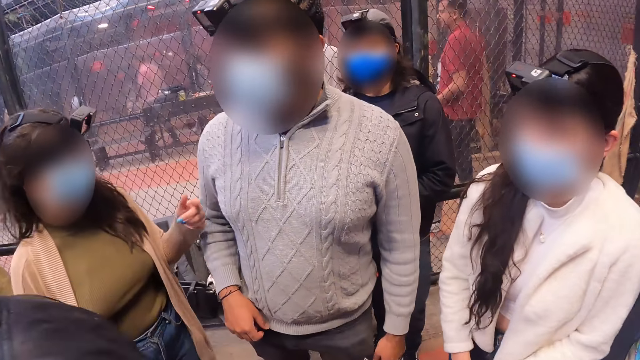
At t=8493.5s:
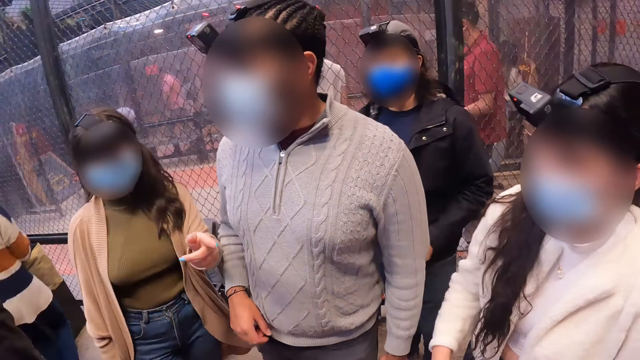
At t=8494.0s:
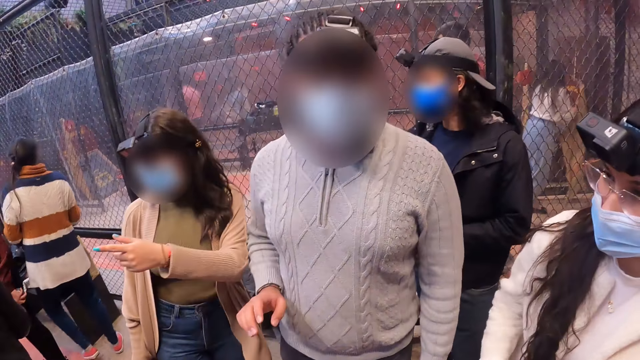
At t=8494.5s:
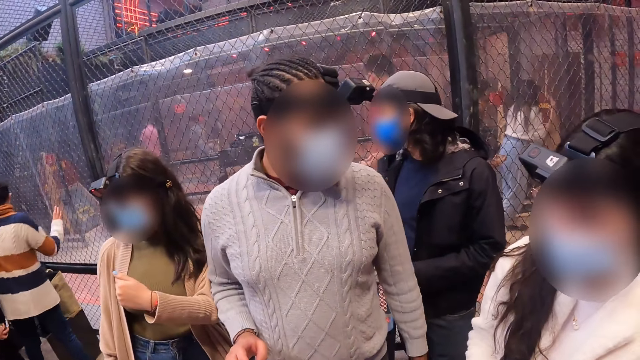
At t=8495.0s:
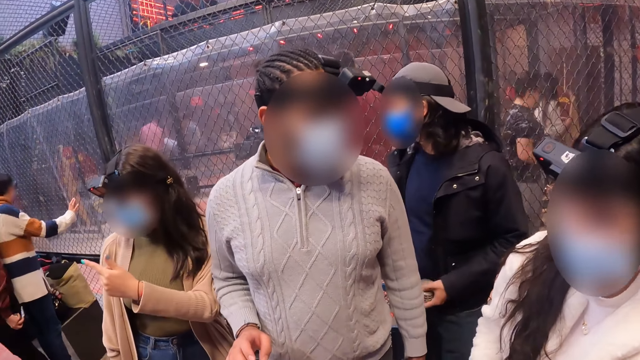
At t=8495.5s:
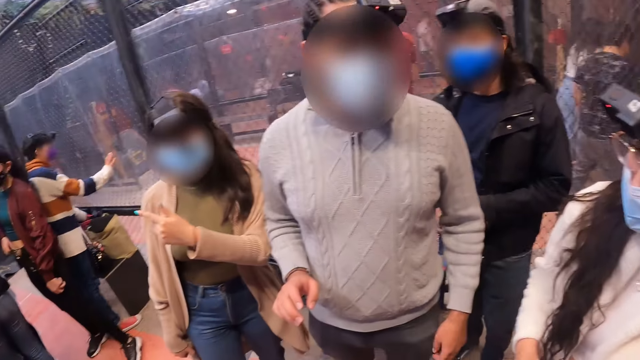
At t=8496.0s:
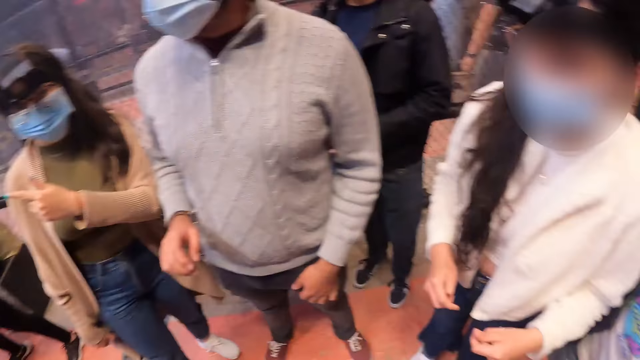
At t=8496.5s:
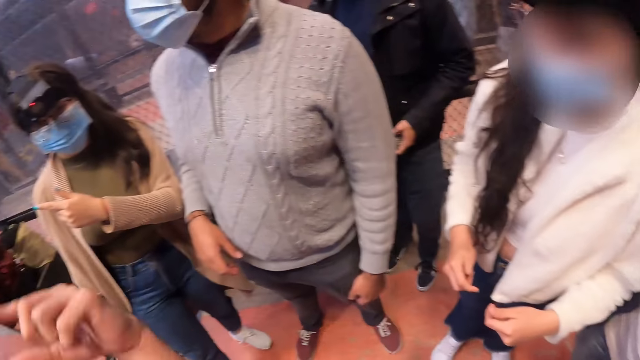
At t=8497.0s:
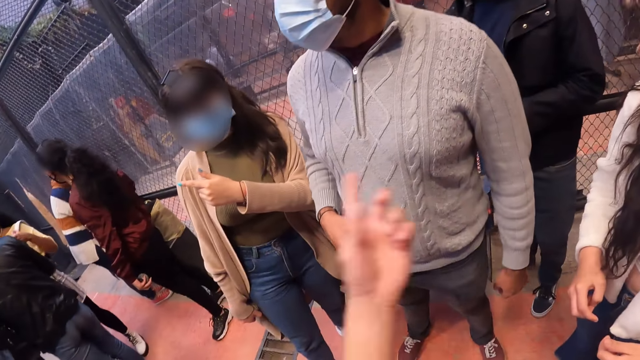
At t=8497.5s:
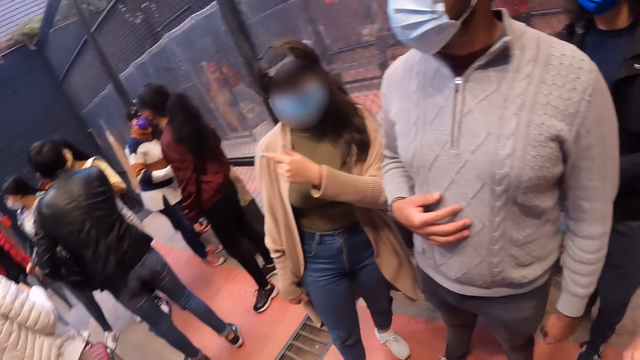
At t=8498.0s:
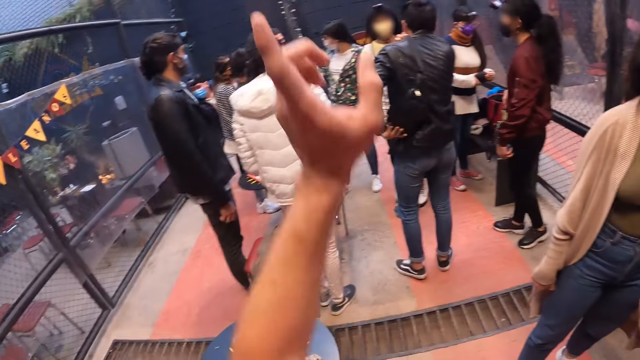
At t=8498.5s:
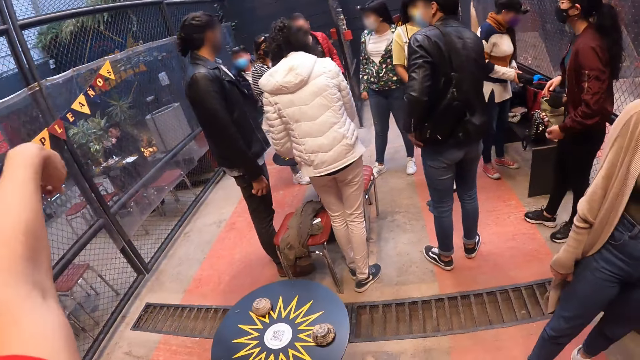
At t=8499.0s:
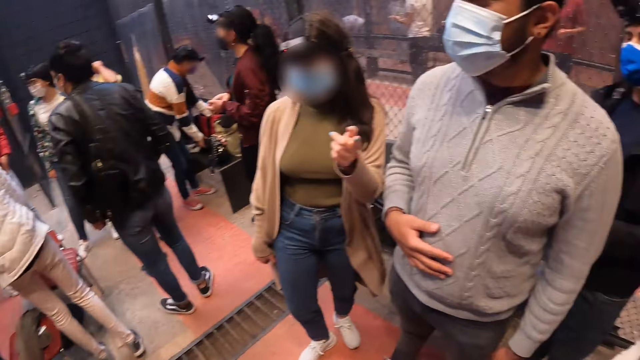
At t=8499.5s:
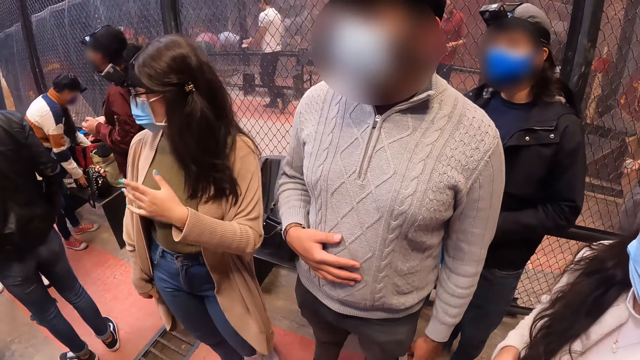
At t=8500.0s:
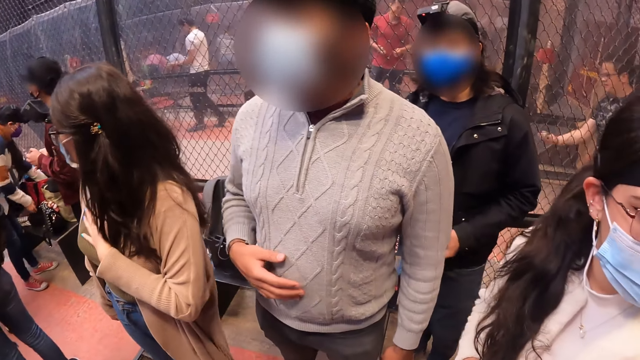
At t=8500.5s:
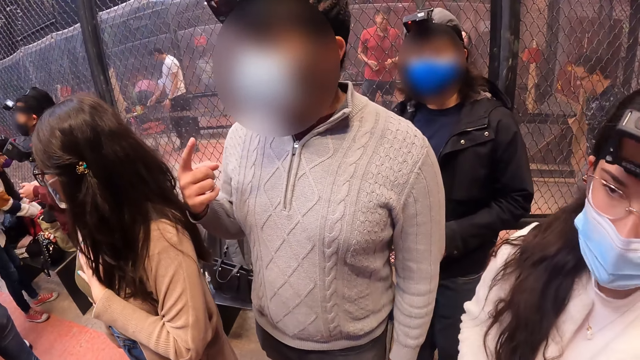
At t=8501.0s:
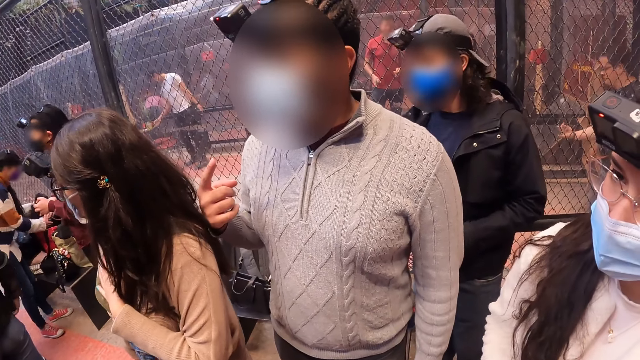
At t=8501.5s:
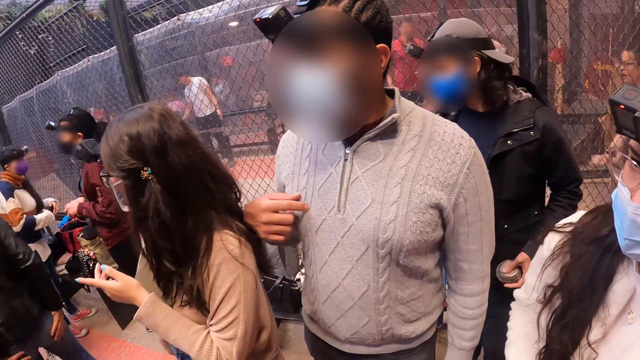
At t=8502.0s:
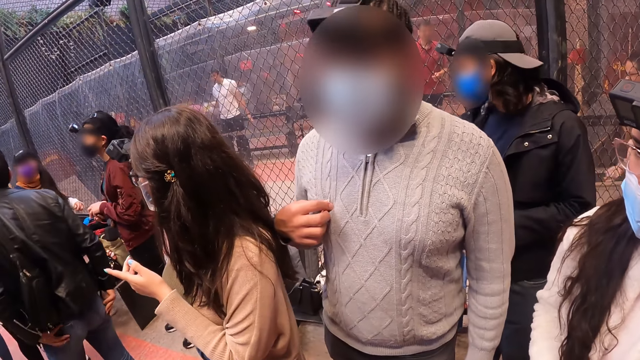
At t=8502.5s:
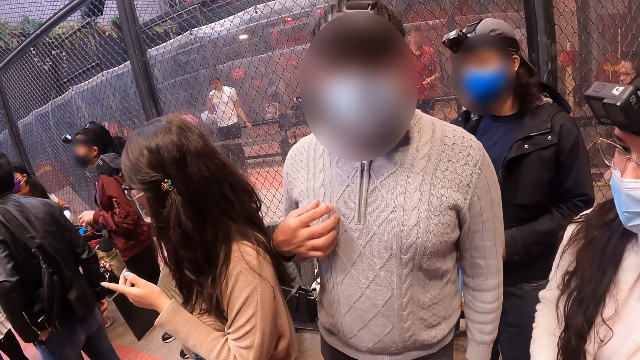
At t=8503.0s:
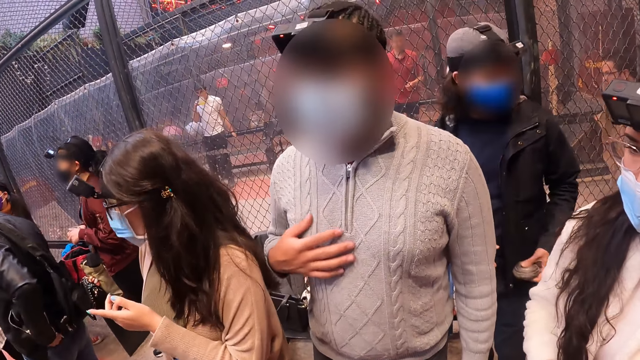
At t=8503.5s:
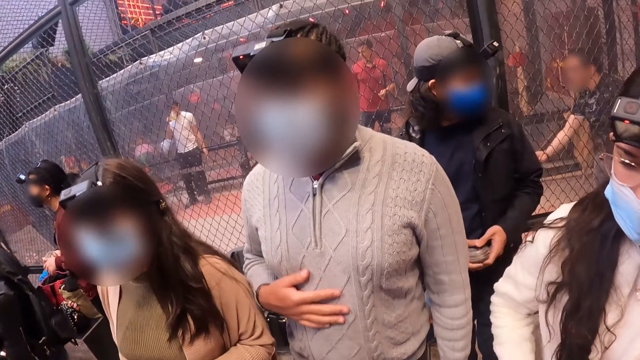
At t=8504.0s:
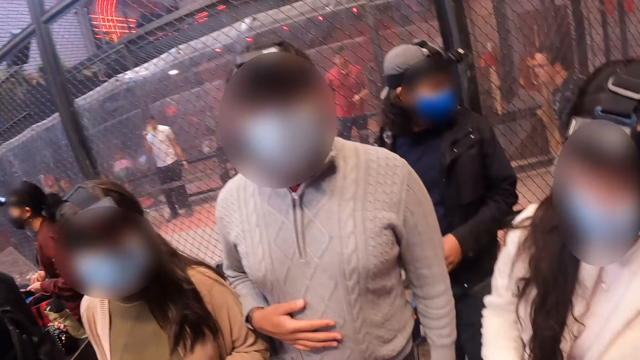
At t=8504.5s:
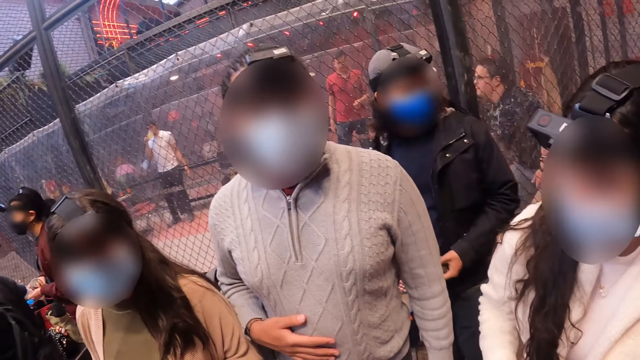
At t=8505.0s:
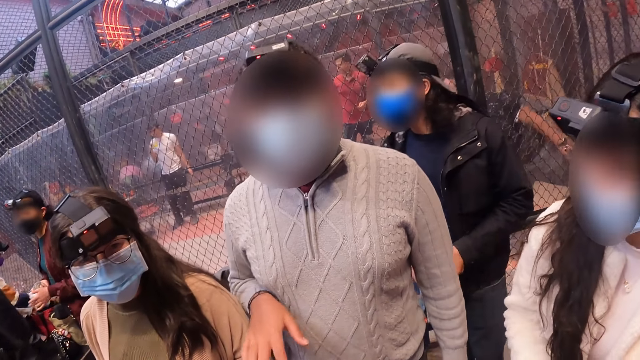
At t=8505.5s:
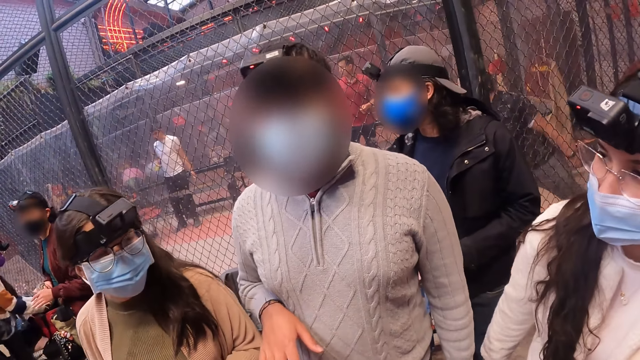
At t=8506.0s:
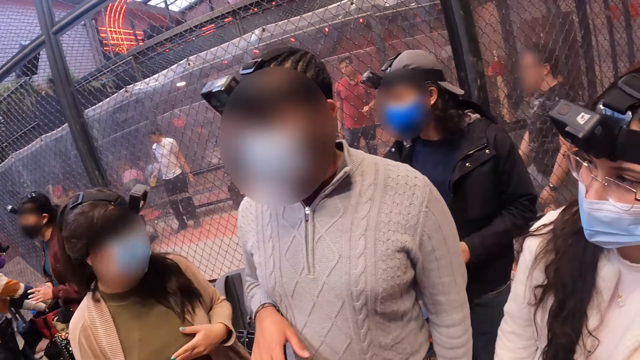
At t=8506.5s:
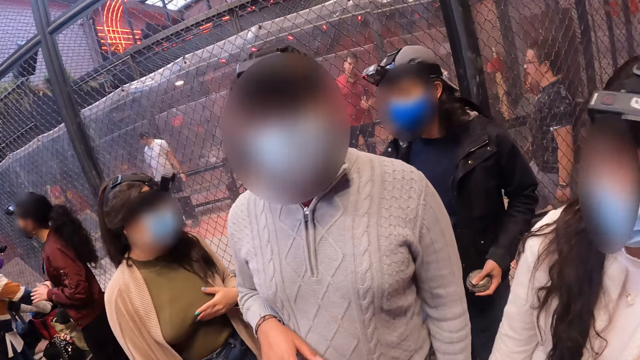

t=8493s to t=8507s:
The camera wearer interacts with a group of people. They interact with a woman. They point around. Another woman removes a camera bag from a bag on a bench with her left hand. A third woman holds a metal puck in her left hand. The second woman passes the camera bag to her right hand and unzips the camera bag in her right hand with her left hand. The third woman passes the metal puck to her right hand. The second woman drops the camera bag in the bag on the bench with both hands. A man talks to the camera wearer.

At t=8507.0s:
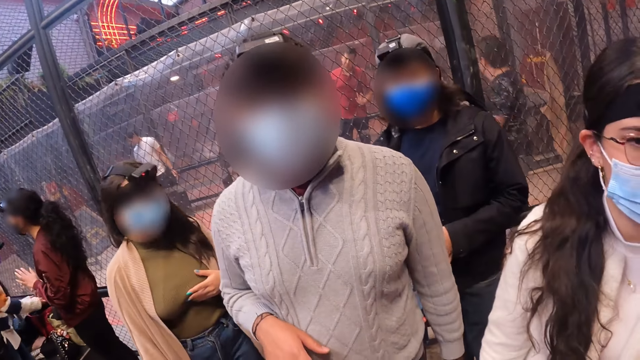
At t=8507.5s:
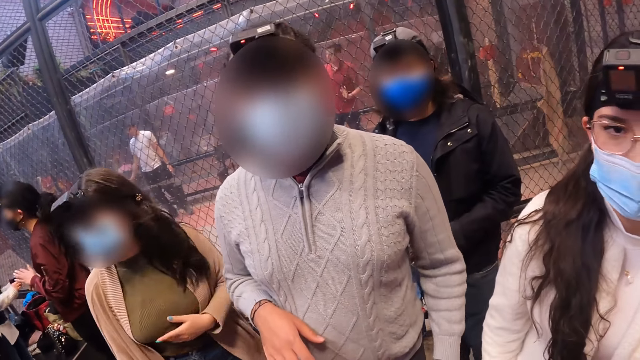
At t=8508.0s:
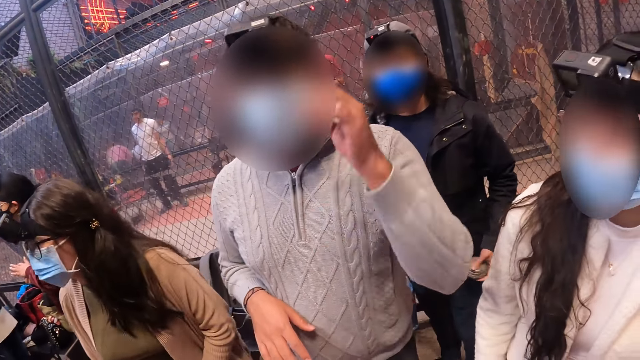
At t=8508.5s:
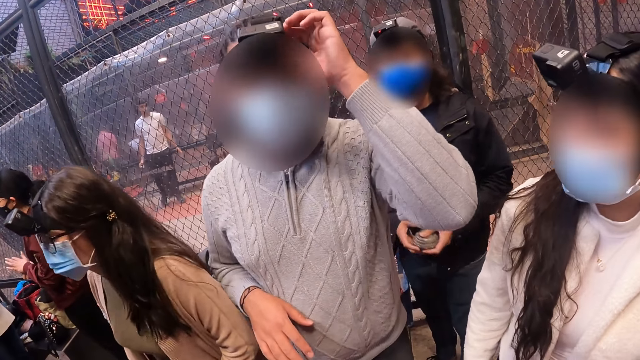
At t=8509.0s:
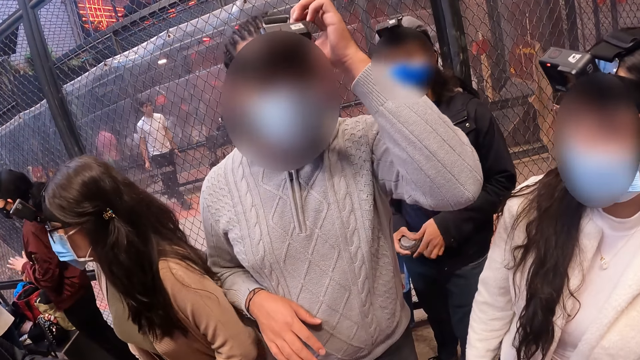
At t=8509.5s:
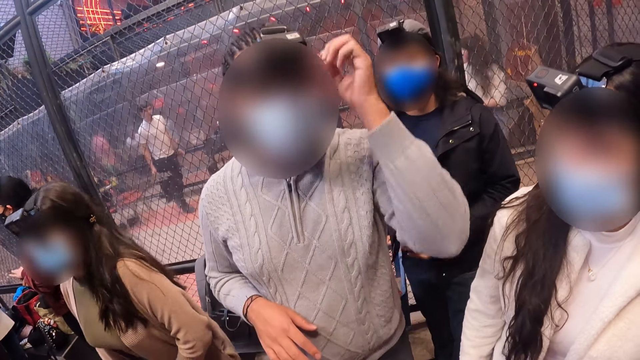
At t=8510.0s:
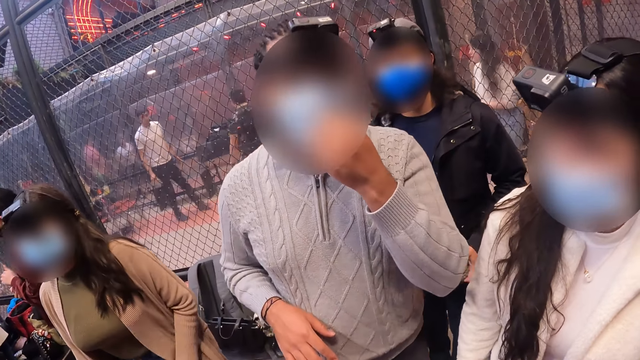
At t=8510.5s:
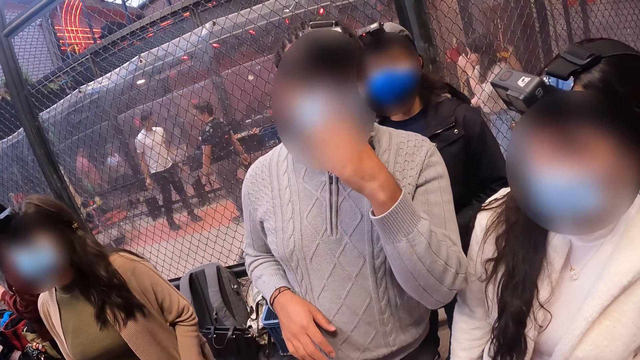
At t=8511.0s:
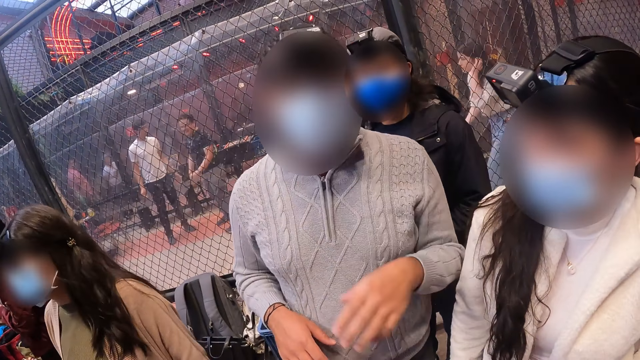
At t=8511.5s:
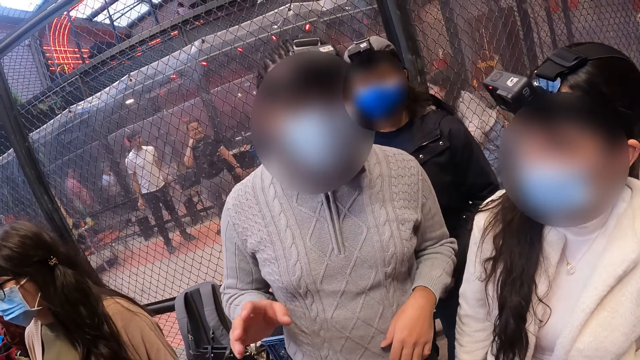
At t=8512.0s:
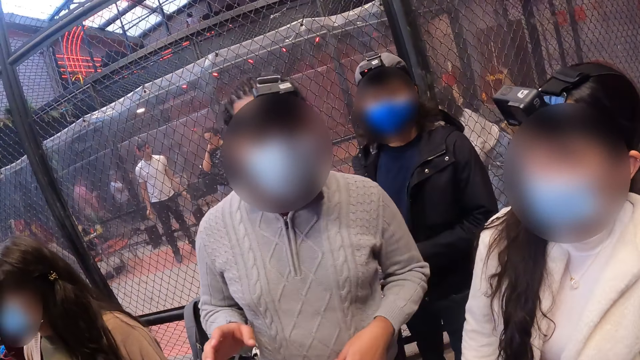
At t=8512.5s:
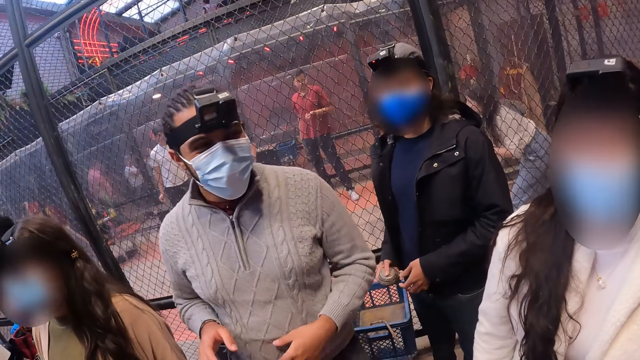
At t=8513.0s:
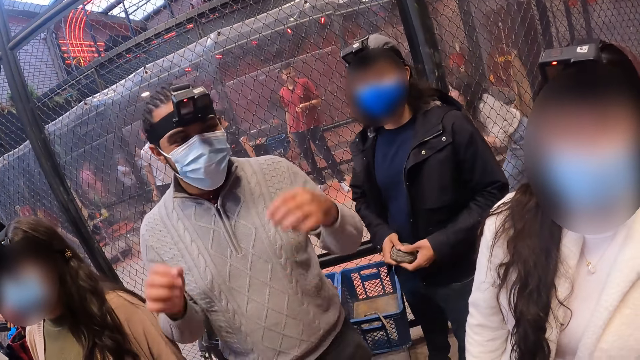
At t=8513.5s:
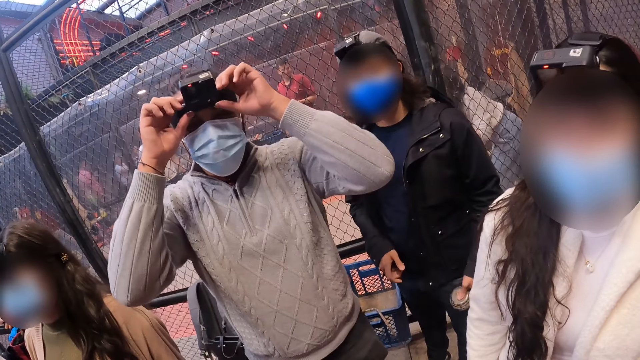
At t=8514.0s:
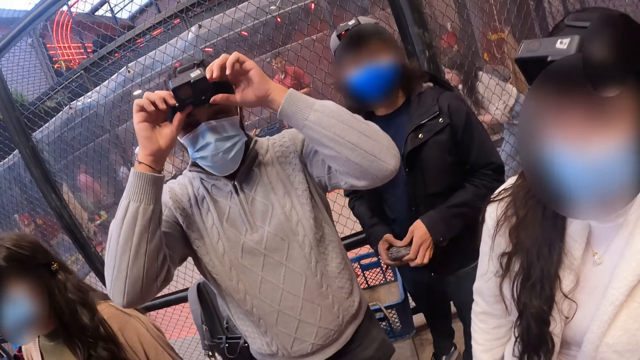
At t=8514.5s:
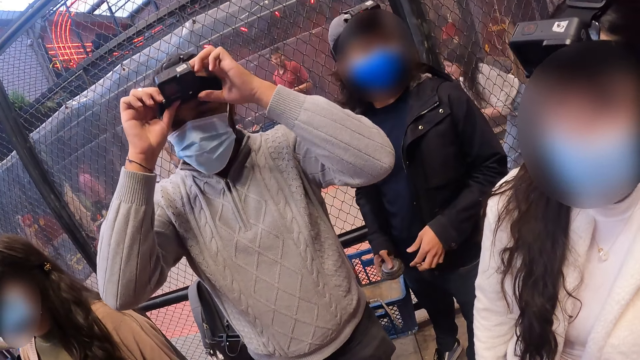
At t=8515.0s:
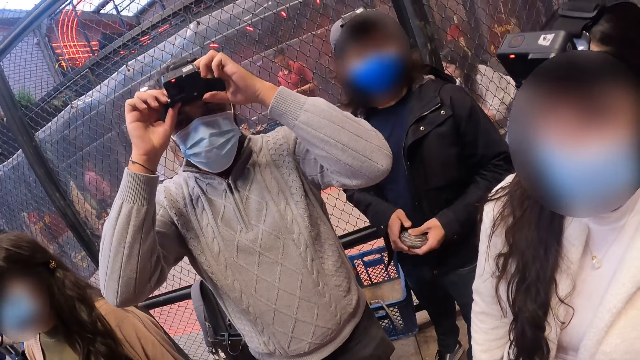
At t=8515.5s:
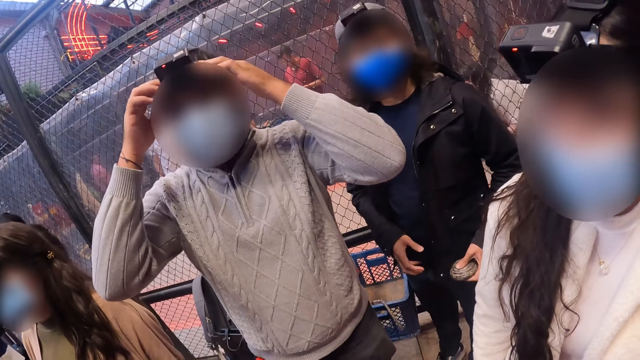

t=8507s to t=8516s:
The woman removes a camera from the camera bag in the bag on the bench with both hands. Another woman taps on a metal puck in her right hand with her left hand. A man adjusts a camera strap on his head with his left hand. The man adjusts a facemask on his face with his left hand. The camera wearer interacts with the group of people. Another man passes the metal puck between his hands. The first man adjusts the camera strap on his head with both hands.
